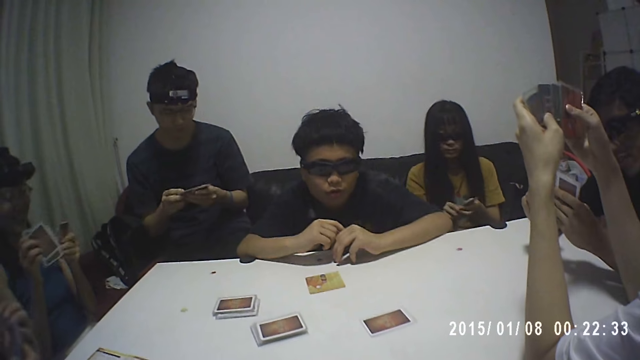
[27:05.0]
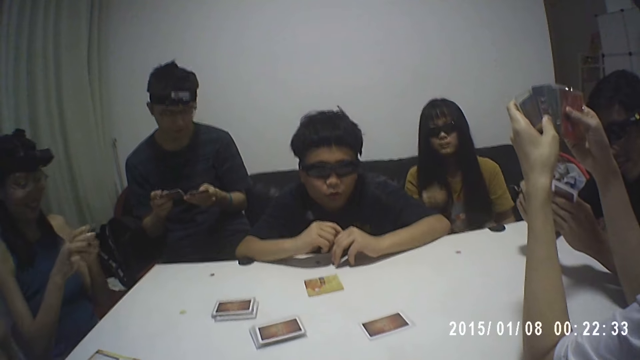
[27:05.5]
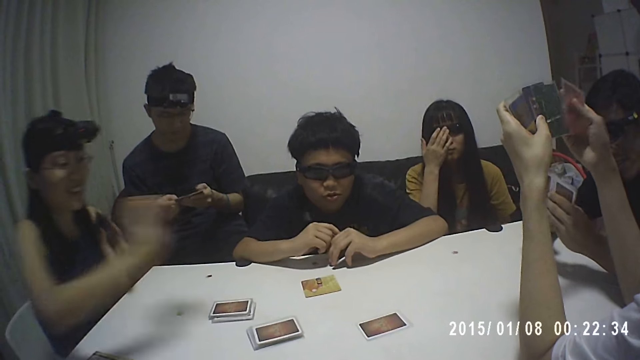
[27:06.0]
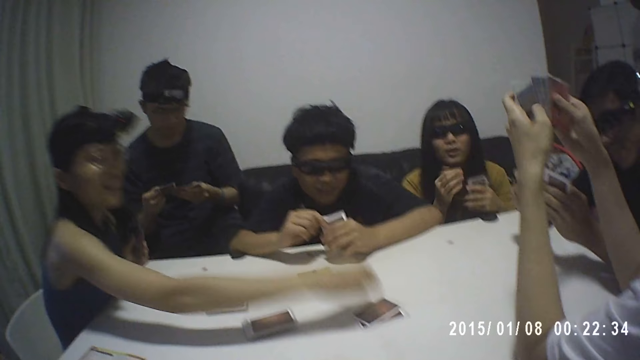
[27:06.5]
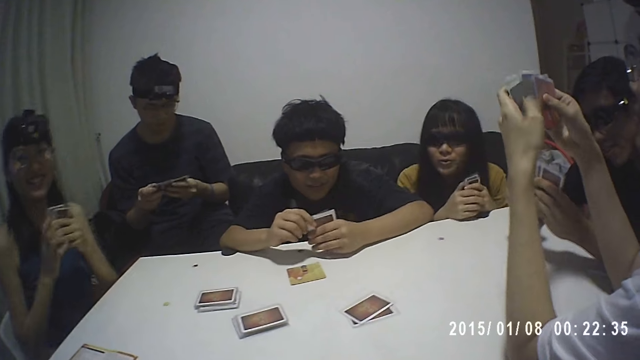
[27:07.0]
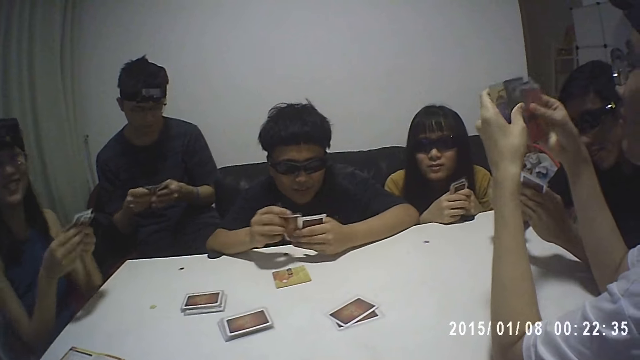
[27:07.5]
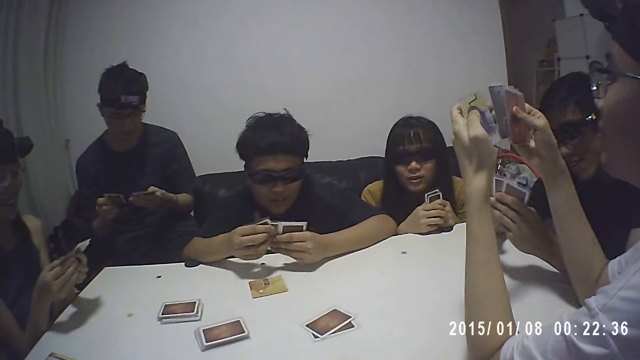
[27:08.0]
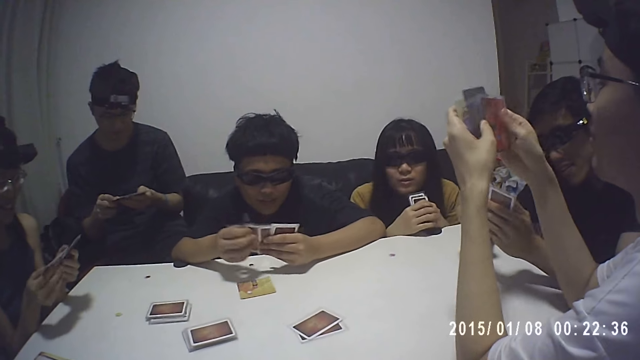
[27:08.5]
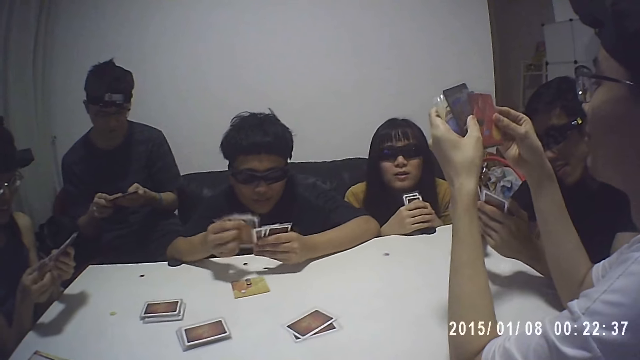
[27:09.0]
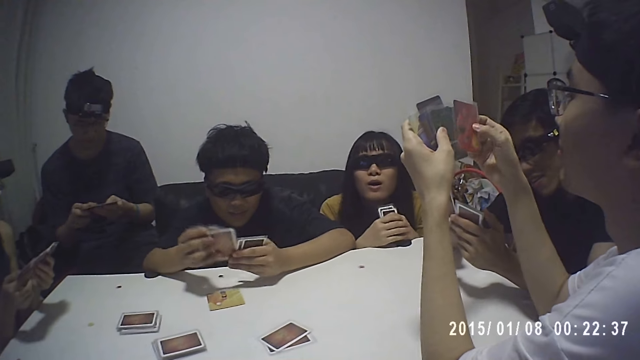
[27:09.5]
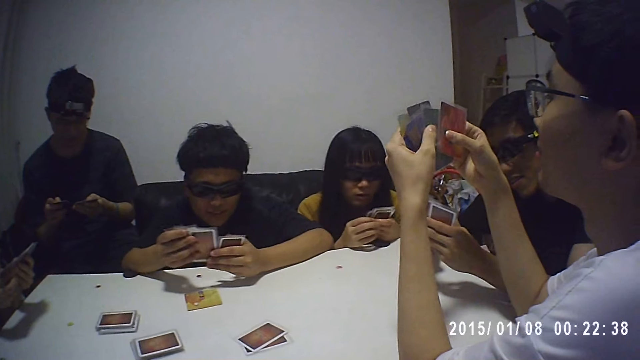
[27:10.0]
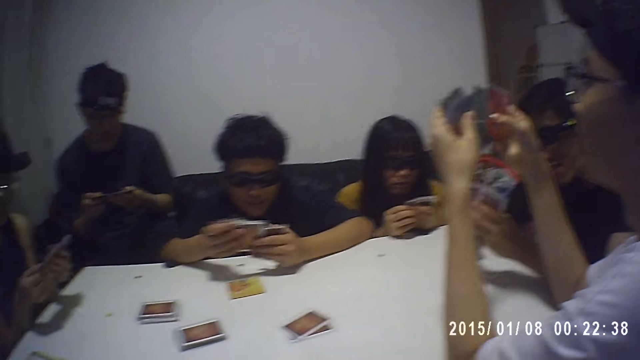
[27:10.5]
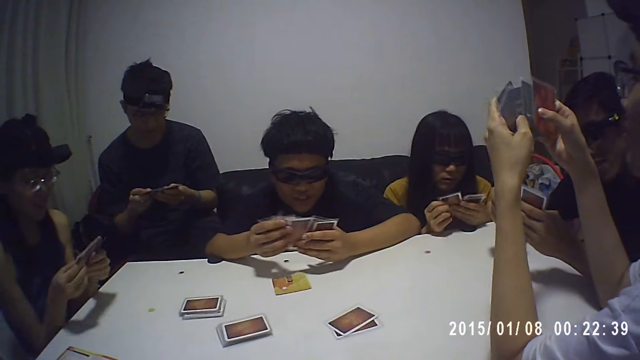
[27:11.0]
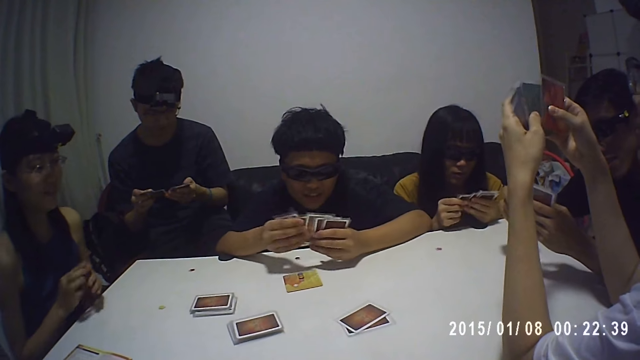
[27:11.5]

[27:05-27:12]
A woman picks the cards from the table with her right hand and holds the cards with both hands. A man spreads the cards in both hands. Another woman holds the cards with her left hand and touches the pair of glasses on her face with her right hand. A third woman picks a card from the cards in both hands with her right hand, holds the cards with her left hand, and places the card on the card on the table with her right hand. The second woman holds the cards with both hands. The third woman holds the cards with both hands and spreads the cards in both hands. Another man spreads the cards in both hands. The second woman spreads the cards in both hands. The third woman places the cards on the table with both hands.

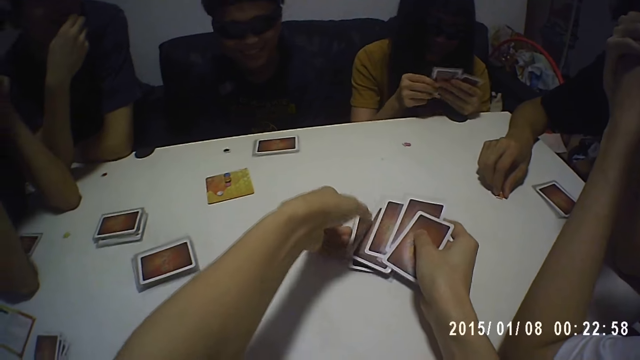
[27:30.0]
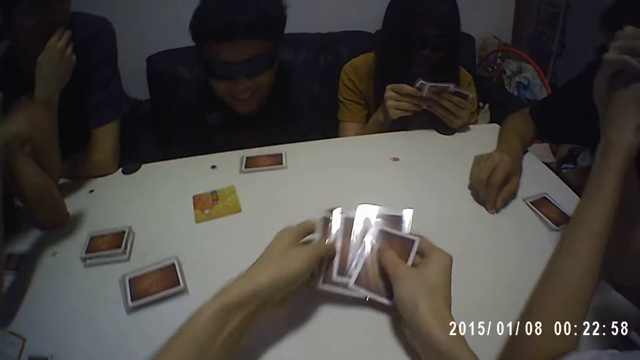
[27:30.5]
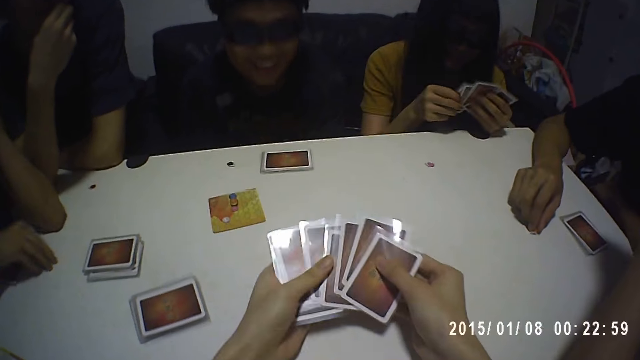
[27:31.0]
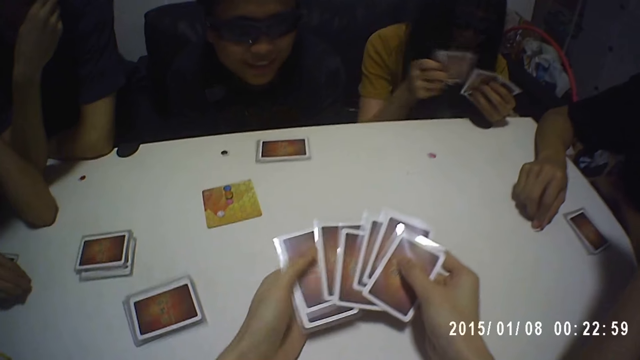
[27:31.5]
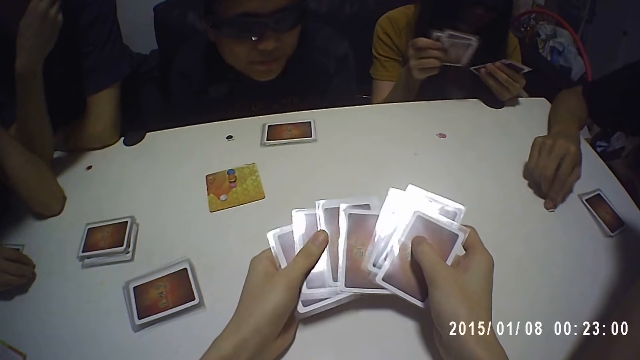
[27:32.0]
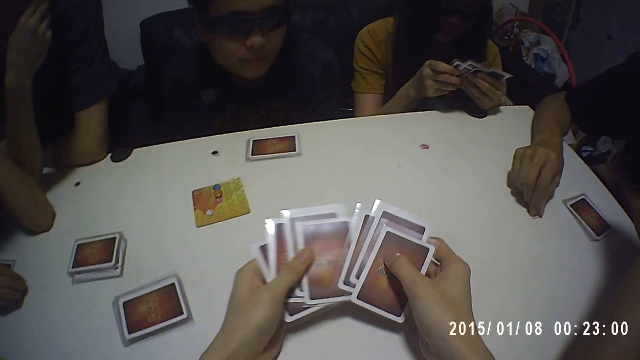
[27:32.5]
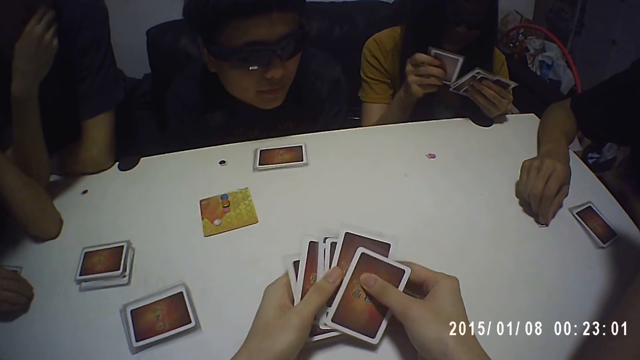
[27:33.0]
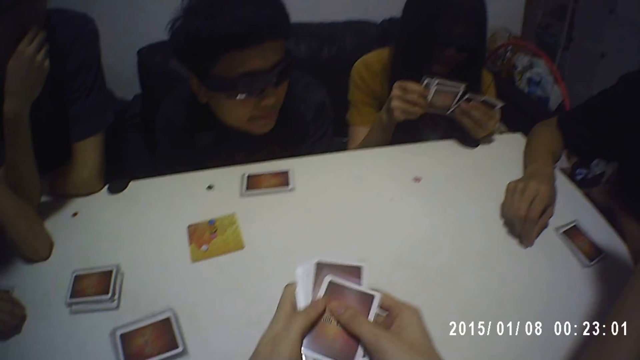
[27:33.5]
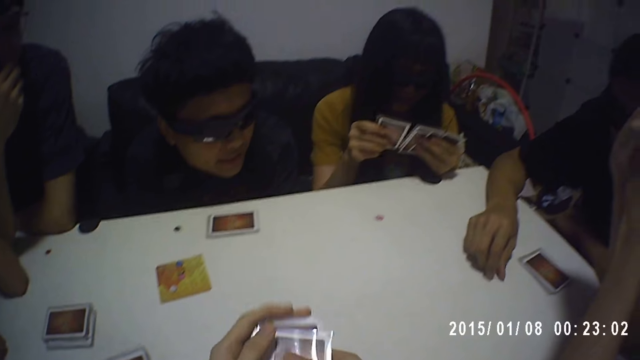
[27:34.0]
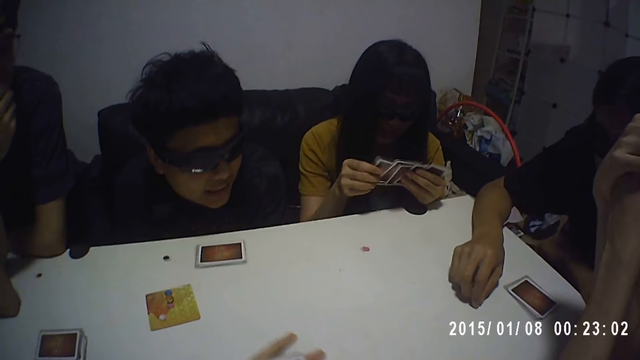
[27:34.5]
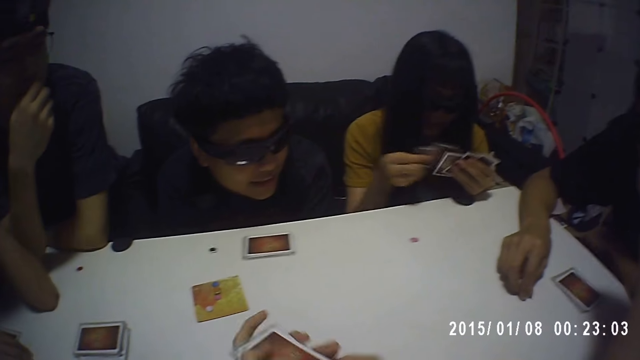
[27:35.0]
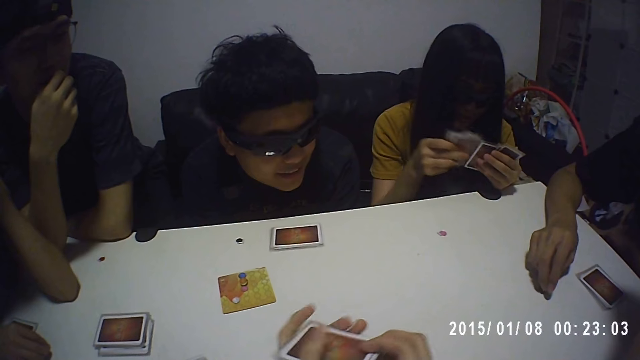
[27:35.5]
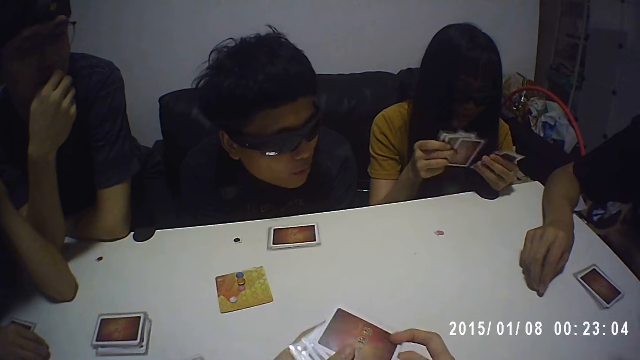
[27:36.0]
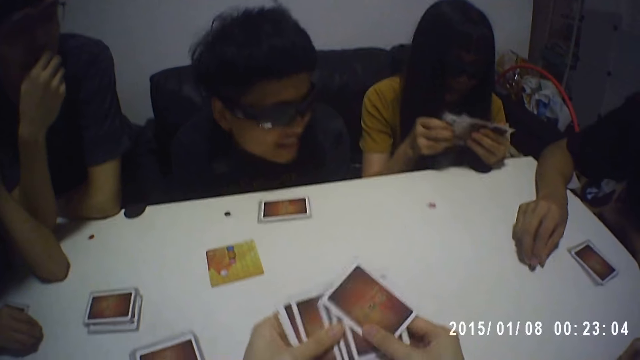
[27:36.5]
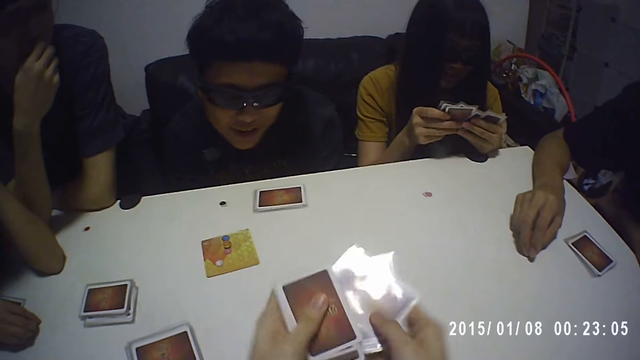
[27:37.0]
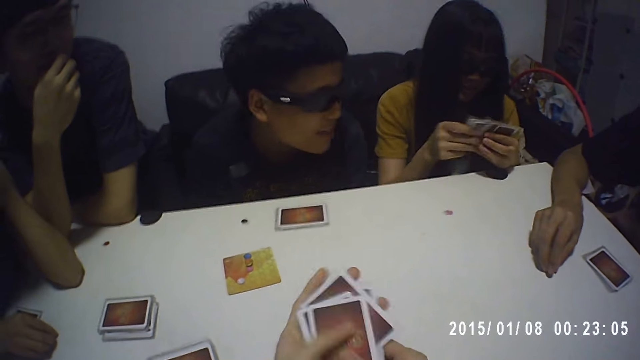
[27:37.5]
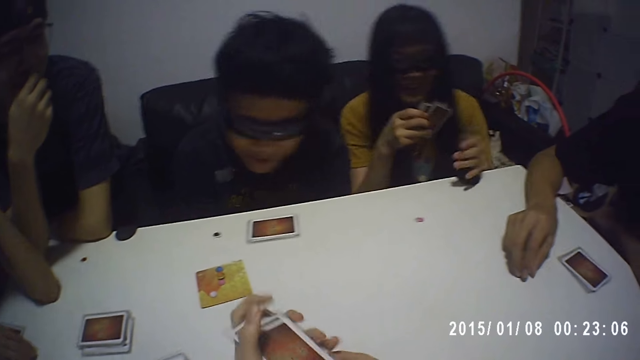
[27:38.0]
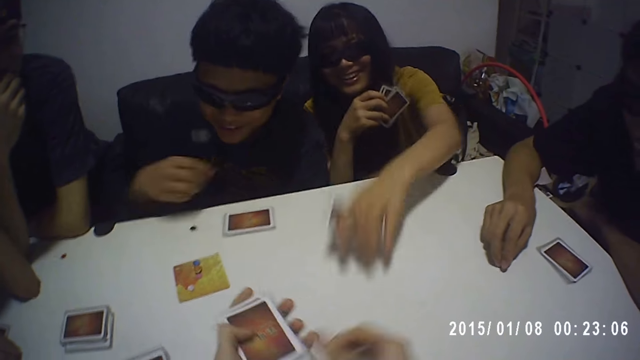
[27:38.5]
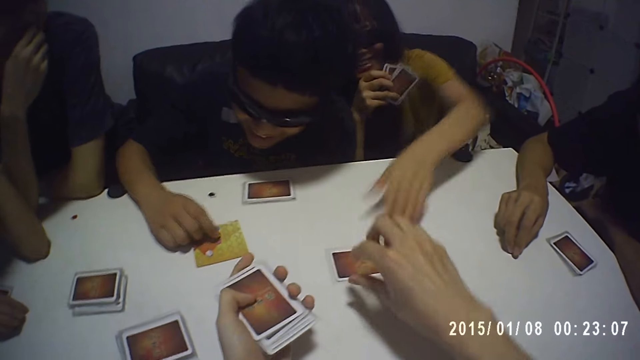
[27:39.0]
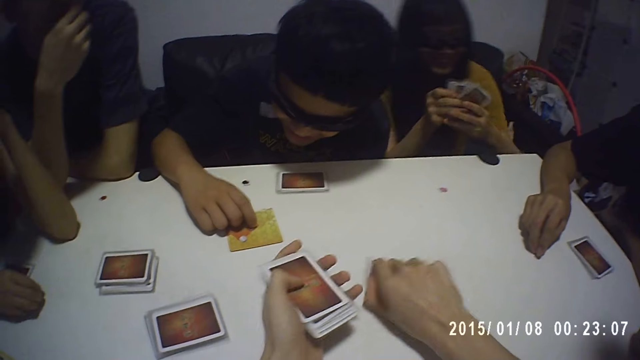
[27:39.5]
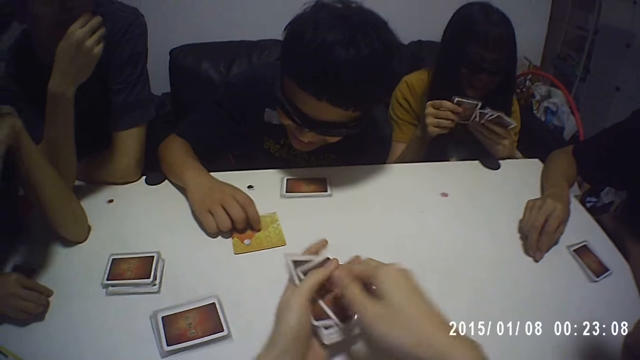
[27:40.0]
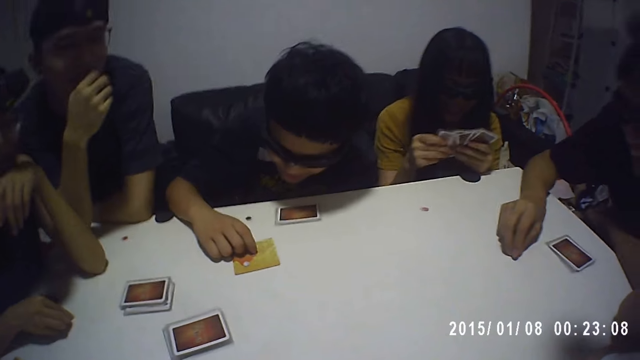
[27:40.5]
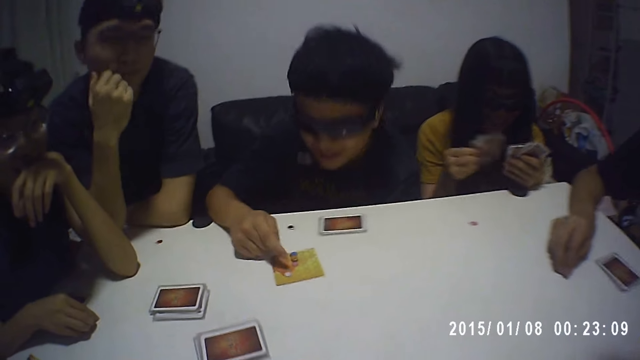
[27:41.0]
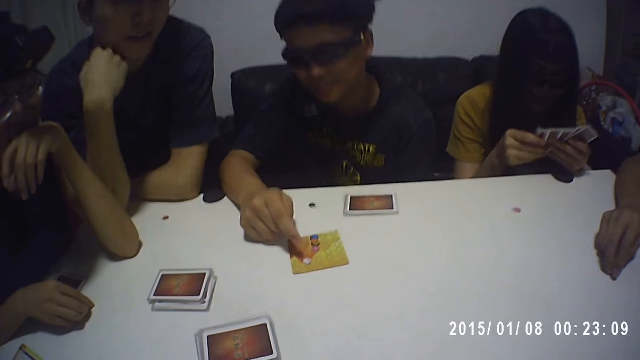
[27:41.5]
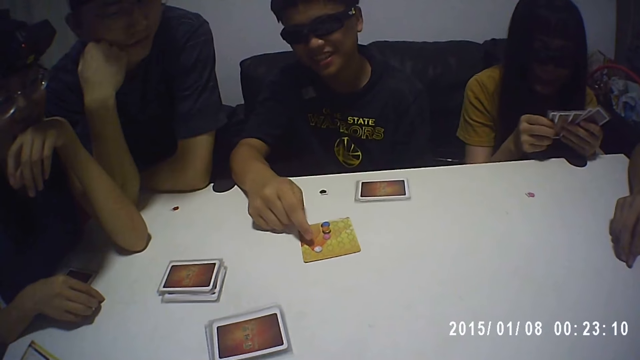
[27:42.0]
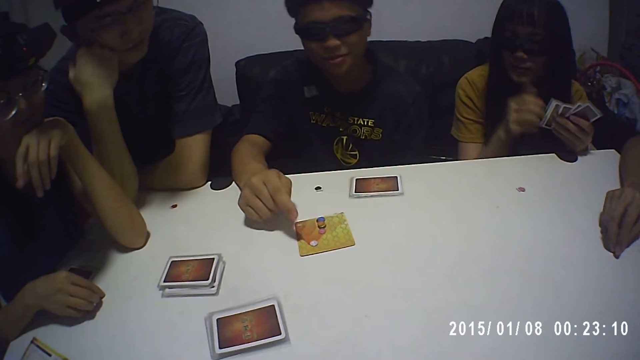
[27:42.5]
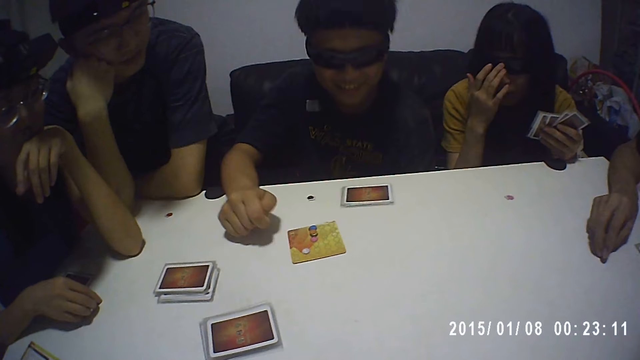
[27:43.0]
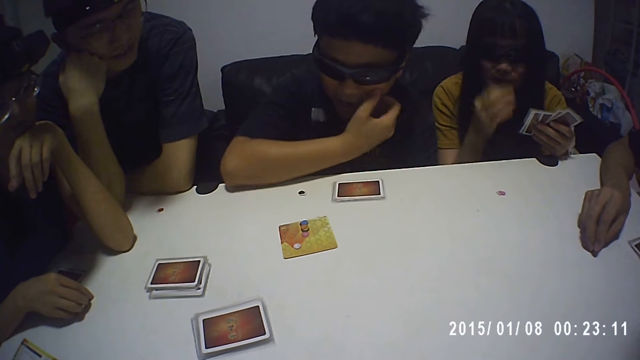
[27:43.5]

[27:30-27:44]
A lady holds her cards from the table. The camera wearer shuffles cards. Another lady shuffles cards in her hands. A man holds a game token on the table. Another man stares on the table. A third man stares on the table. The other lady drops a card on the table. The second man positions tokens on the card on the table. The camera wearer collects a card from the table. The other lady counts tokens on the table. She shuffles cards in her hands with both hands. The third man stares at the cards on the table. The first lady stares at the cards on the table. The second man presses a card on the table.
